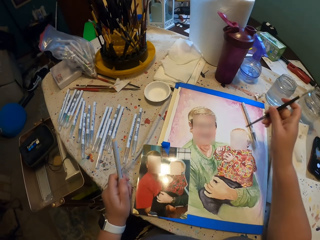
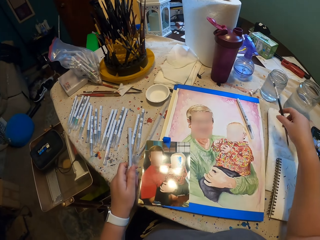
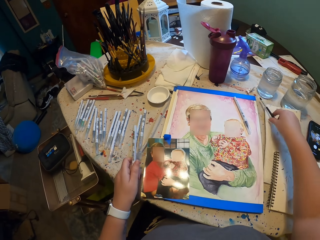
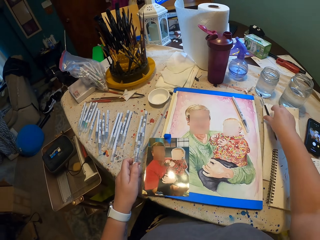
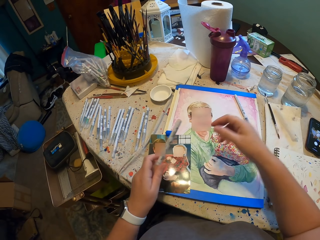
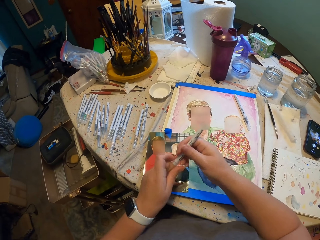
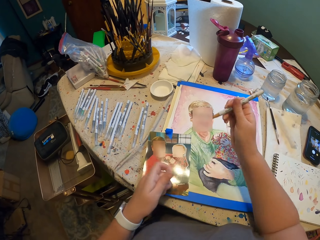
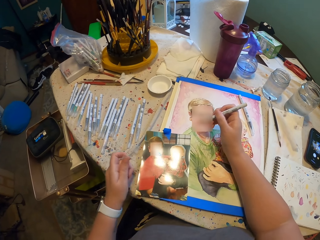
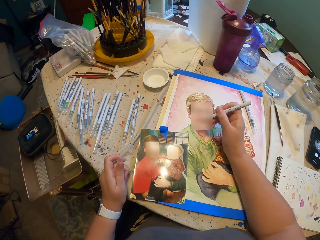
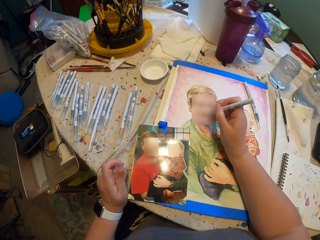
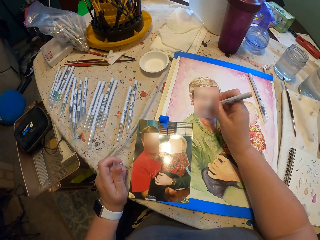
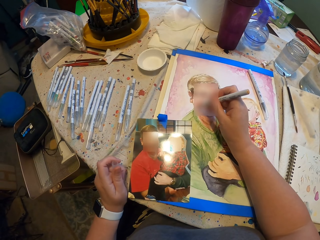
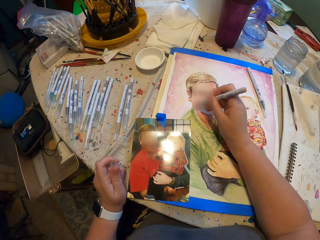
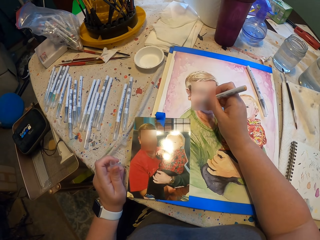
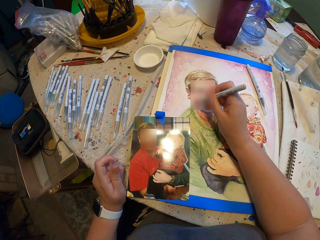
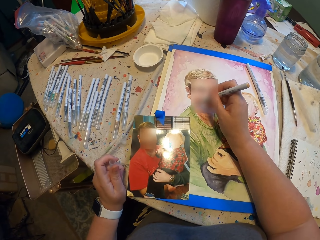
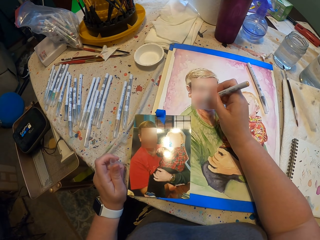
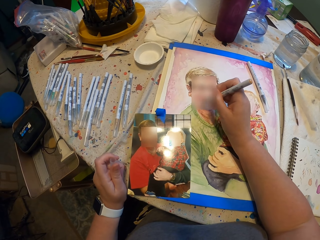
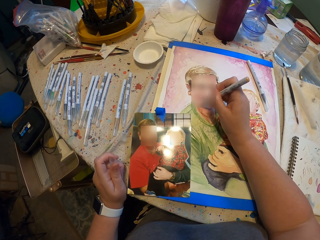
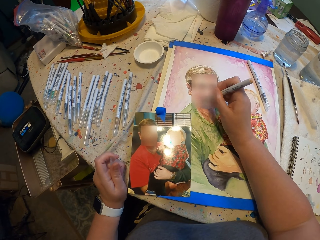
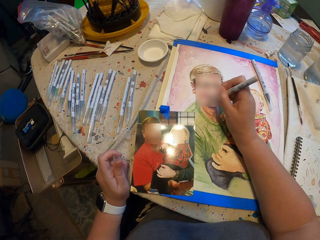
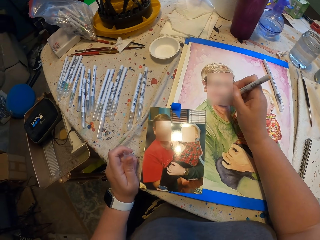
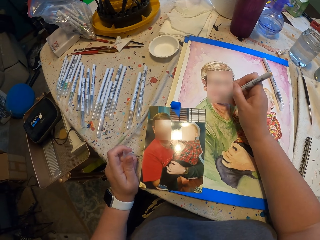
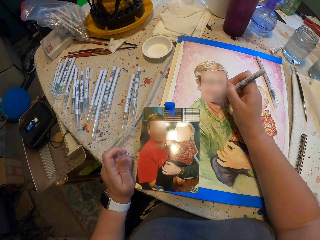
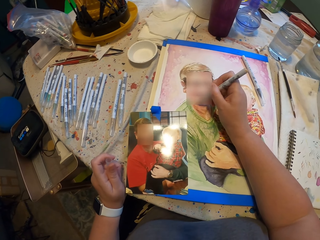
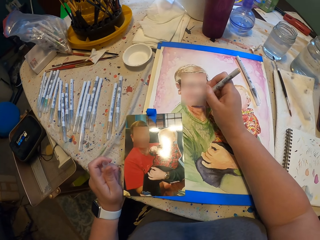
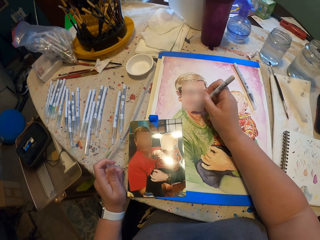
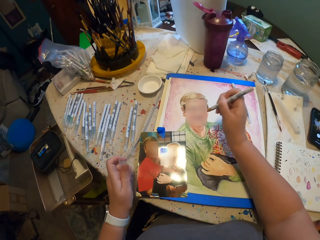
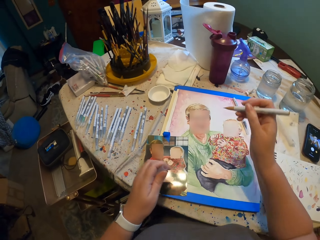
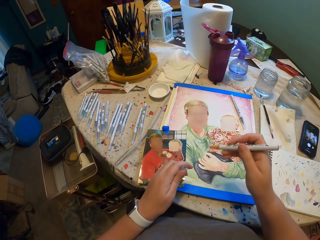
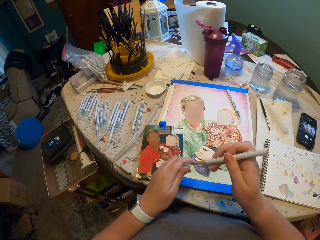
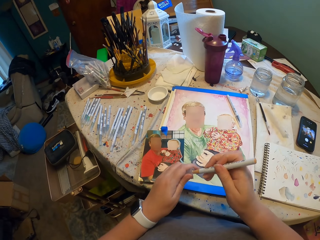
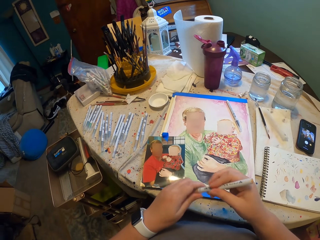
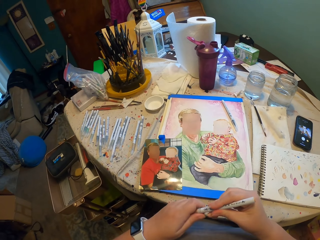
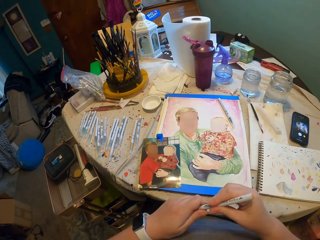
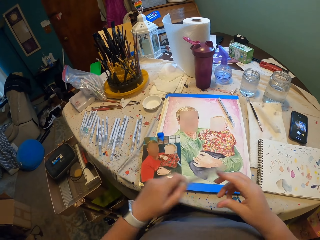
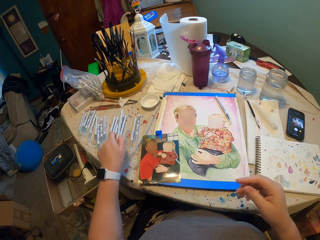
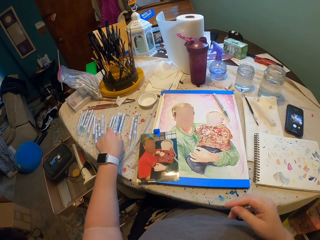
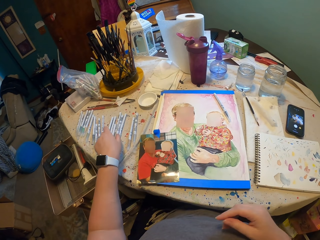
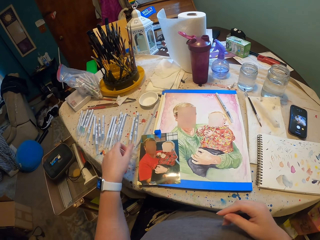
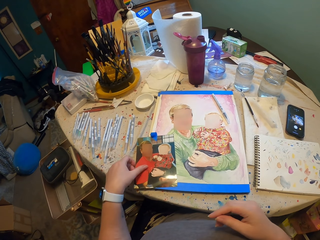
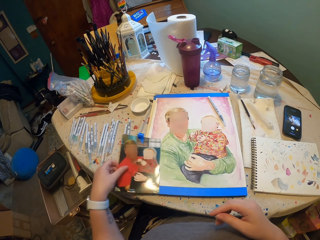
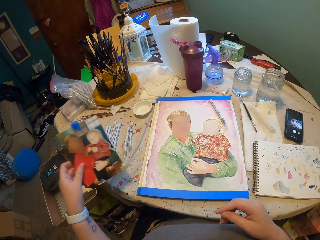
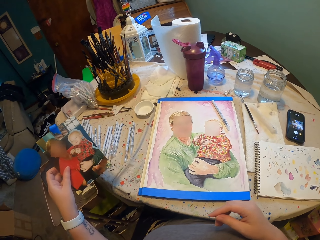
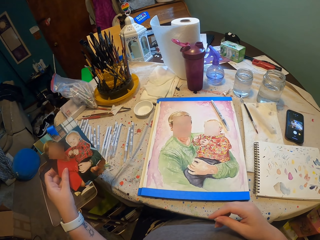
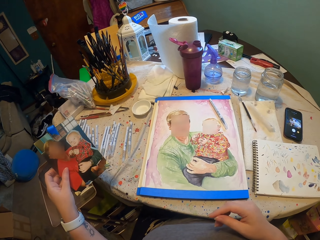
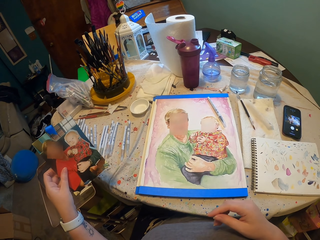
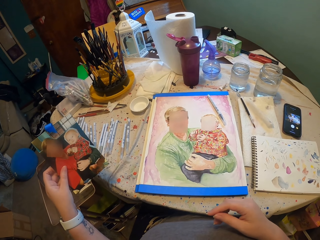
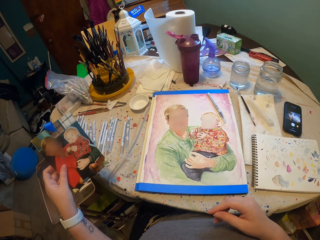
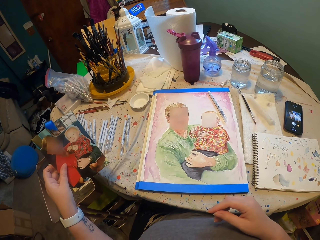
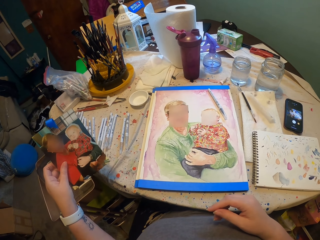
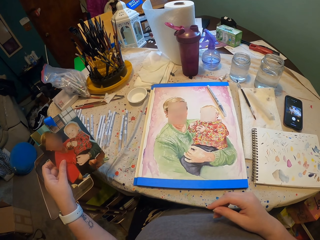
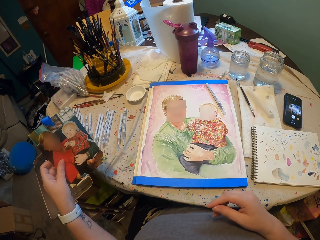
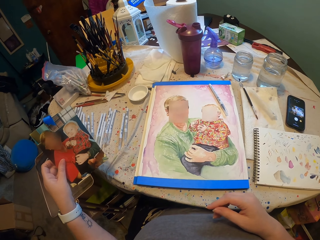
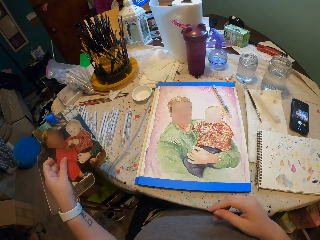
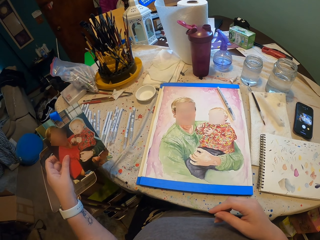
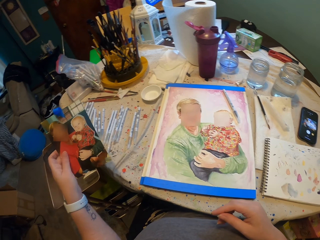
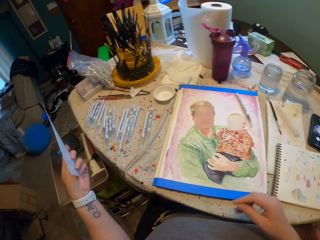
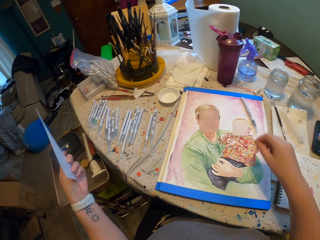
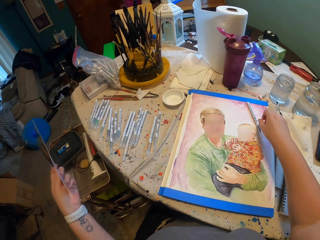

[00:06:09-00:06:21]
The camera wearer puts the paint brush down. They open the art pen and draw the wall art. They close the art pen and put the art pen down. They pick up the picture. They look at the wall art.

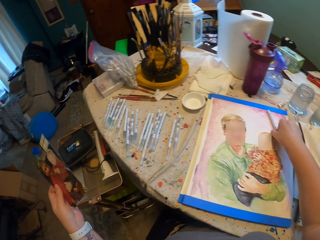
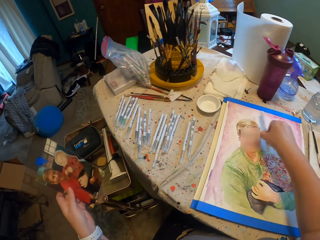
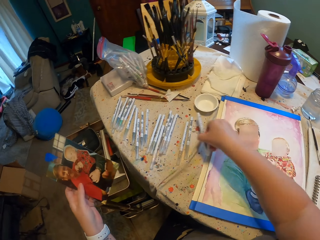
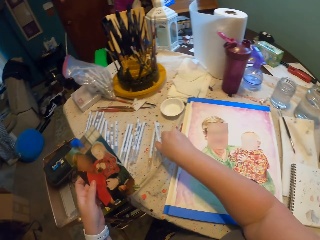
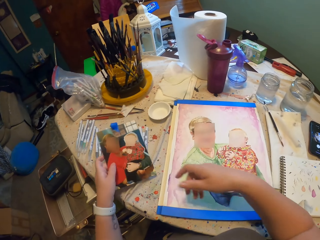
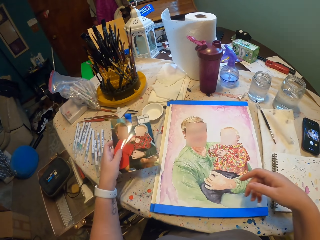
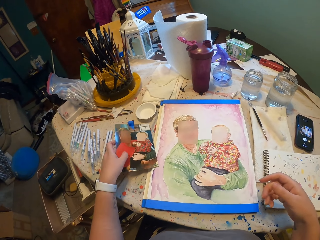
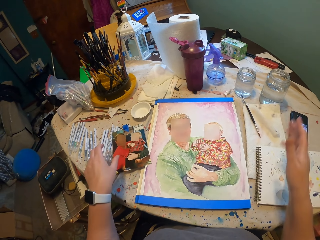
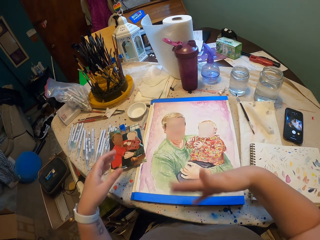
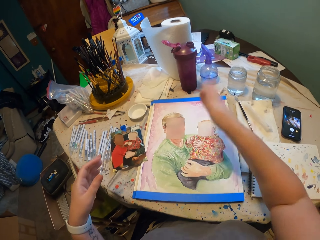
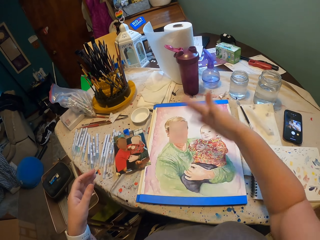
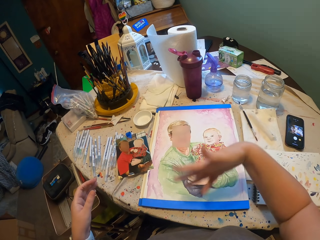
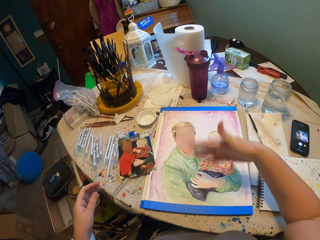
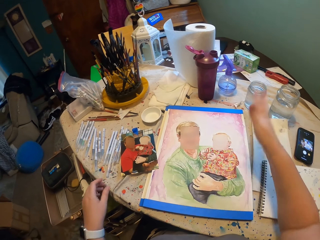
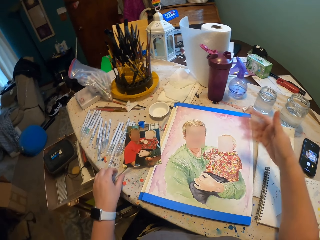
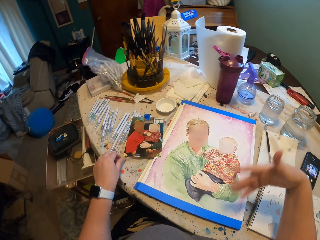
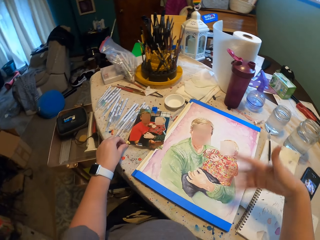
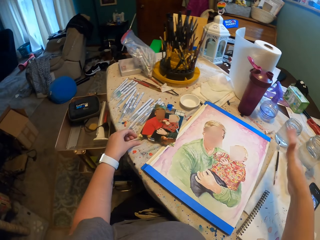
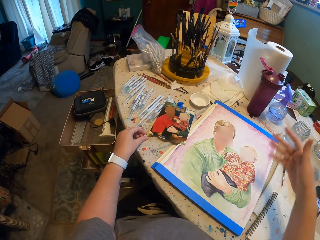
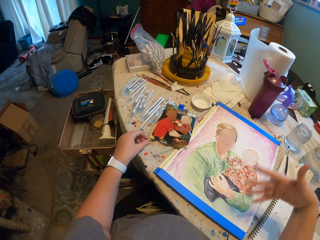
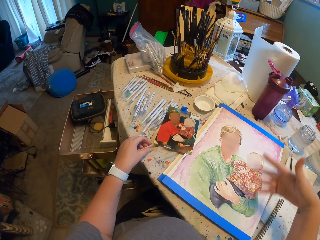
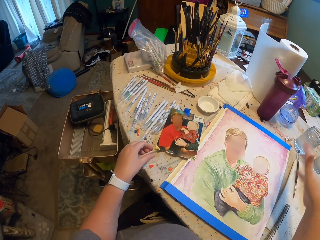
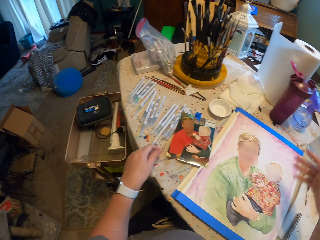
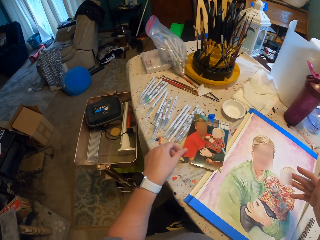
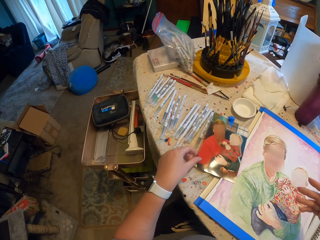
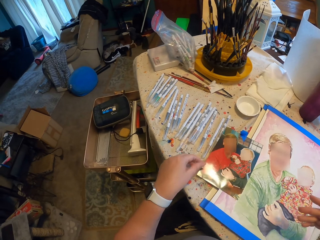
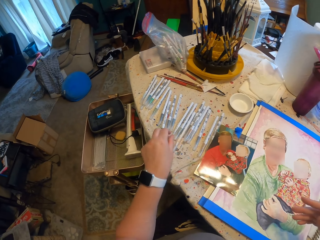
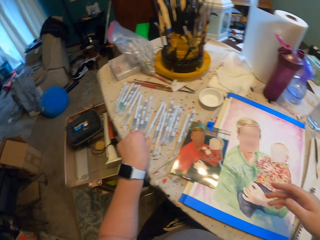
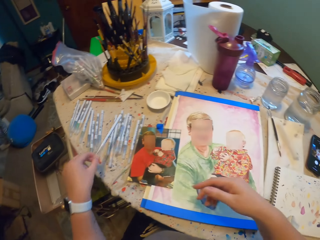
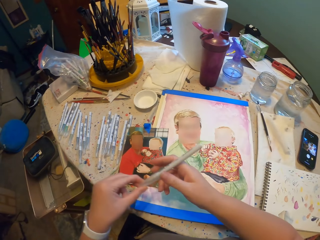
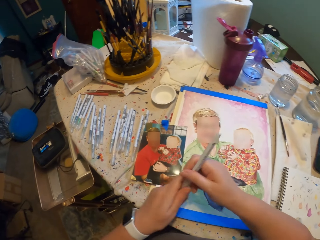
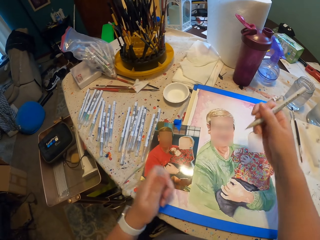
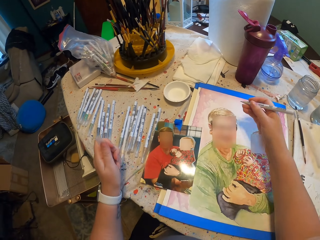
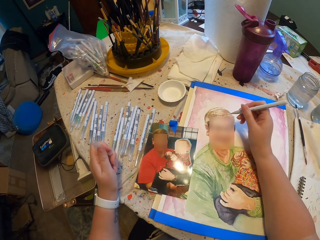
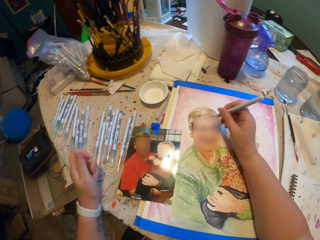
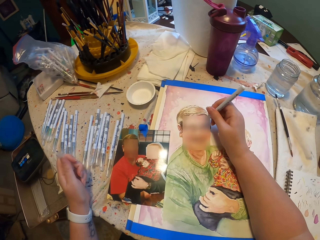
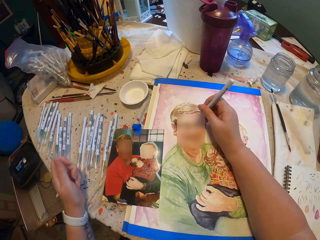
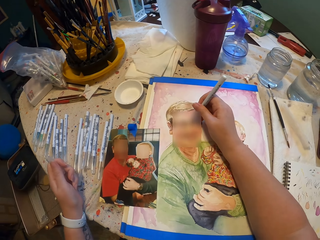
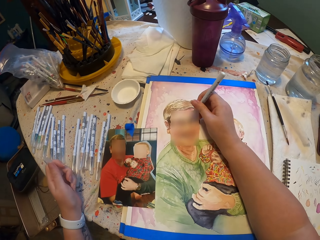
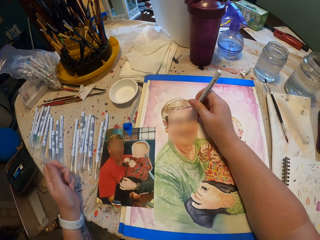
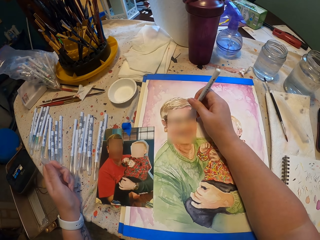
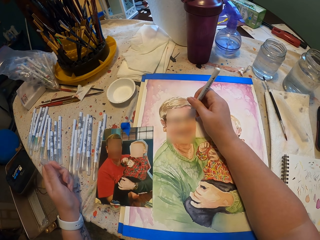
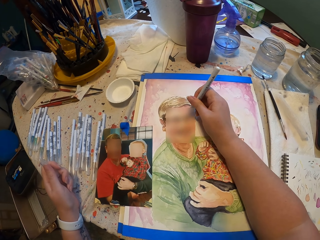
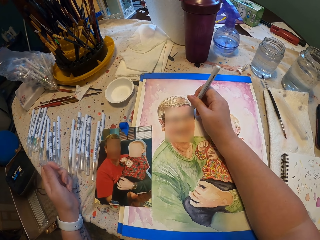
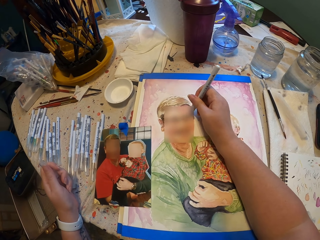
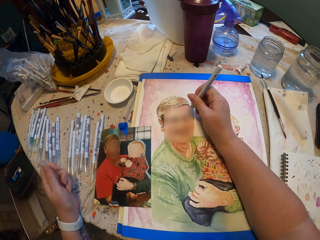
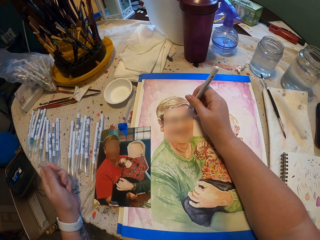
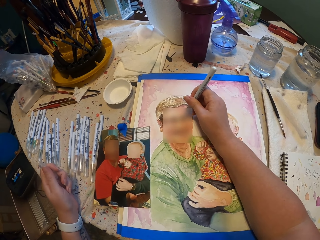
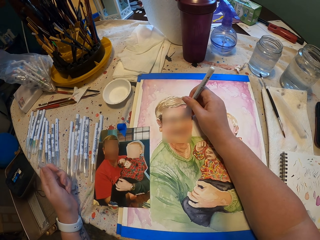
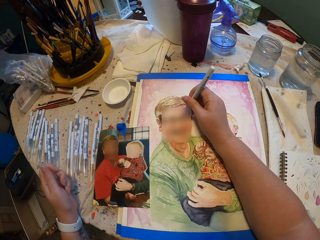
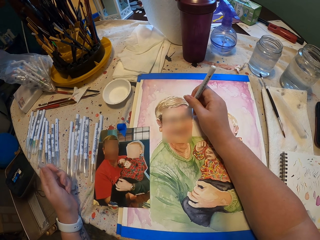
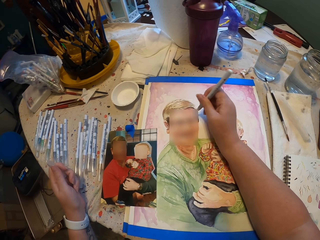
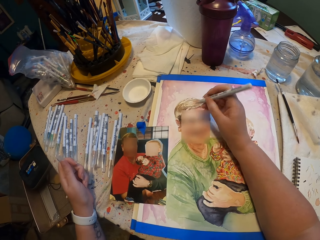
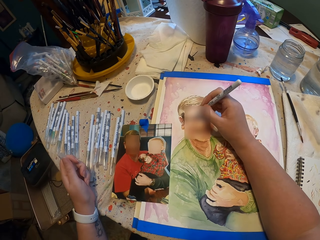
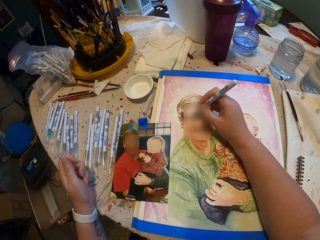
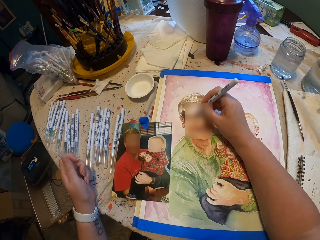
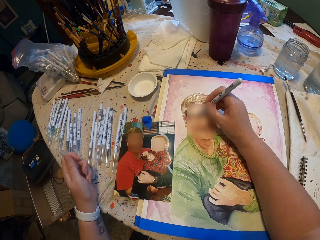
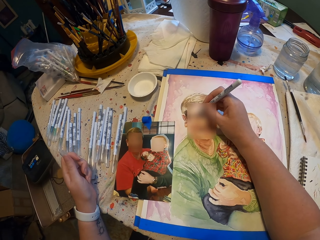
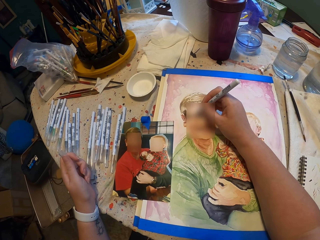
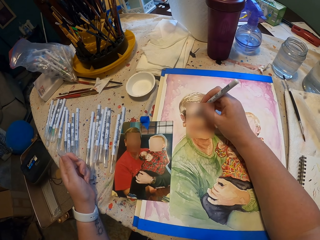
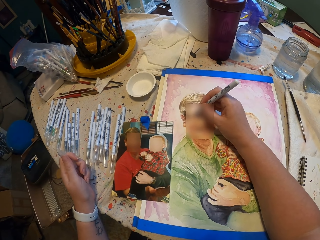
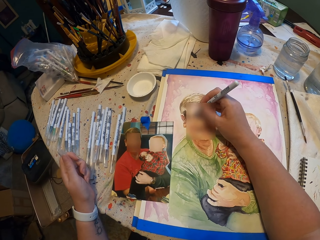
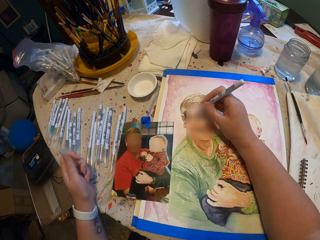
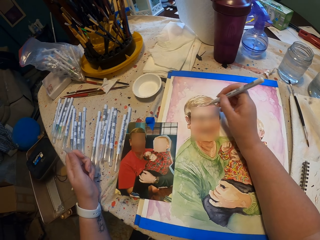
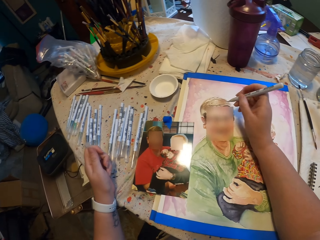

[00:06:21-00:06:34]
The camera wearer takes the pen. They put the picture down. They shake the hand over the picture. They move the picture on the table. They take another art pen. They open the pen and draw the wall art.
